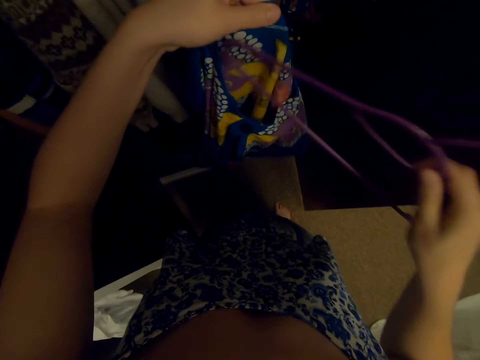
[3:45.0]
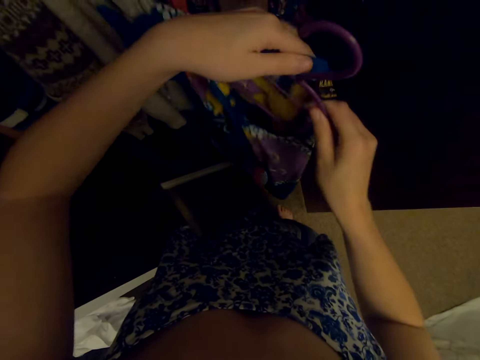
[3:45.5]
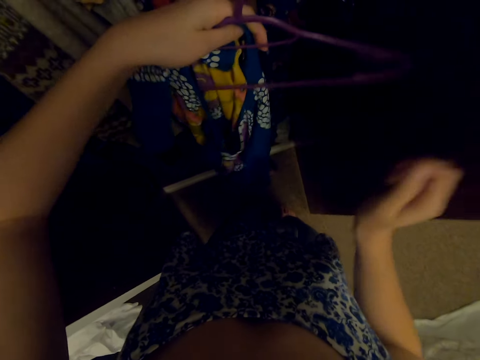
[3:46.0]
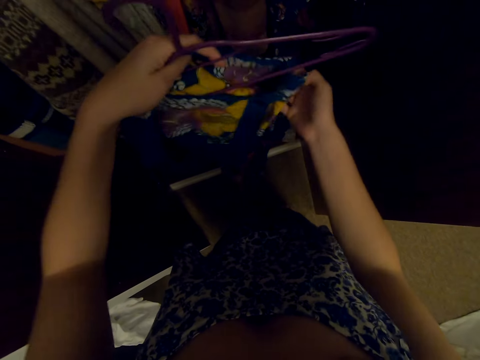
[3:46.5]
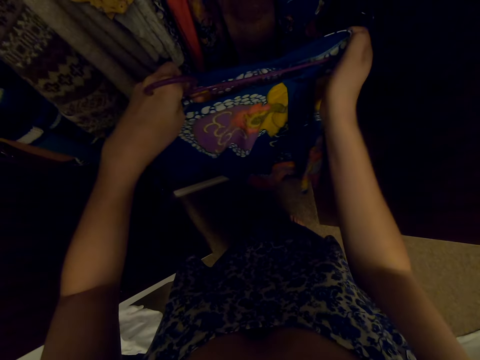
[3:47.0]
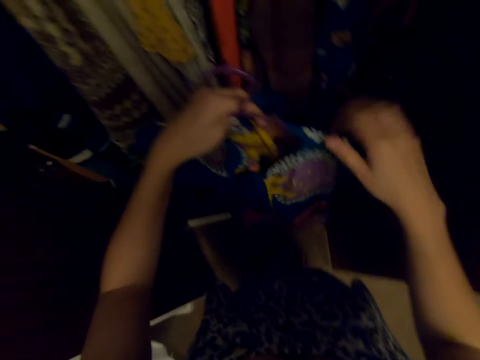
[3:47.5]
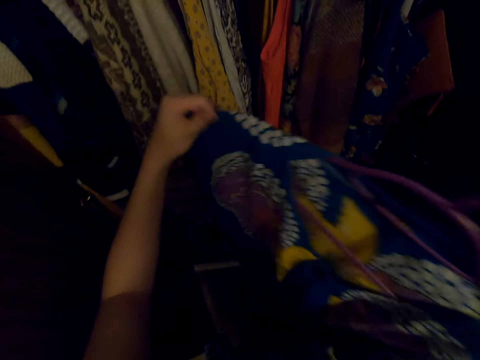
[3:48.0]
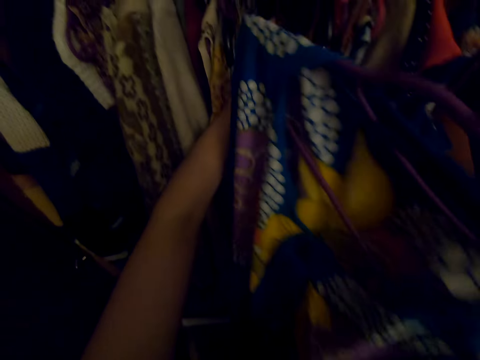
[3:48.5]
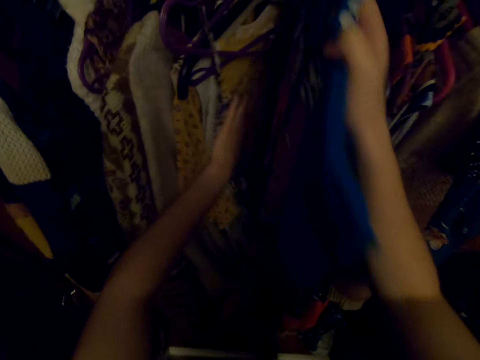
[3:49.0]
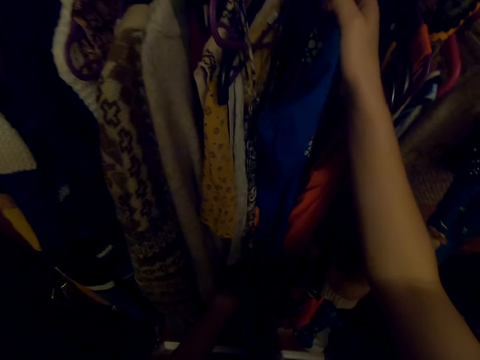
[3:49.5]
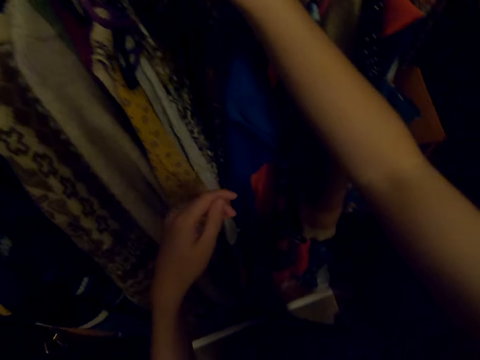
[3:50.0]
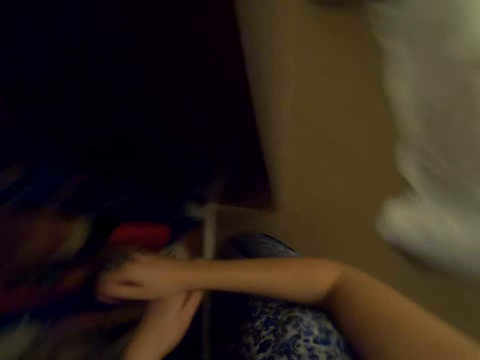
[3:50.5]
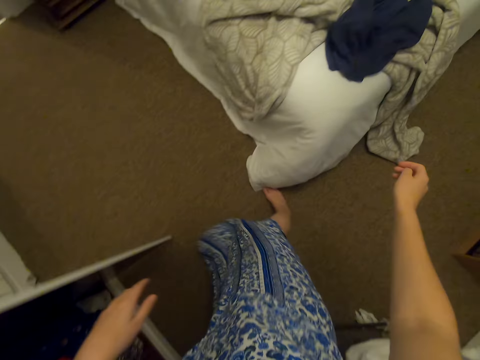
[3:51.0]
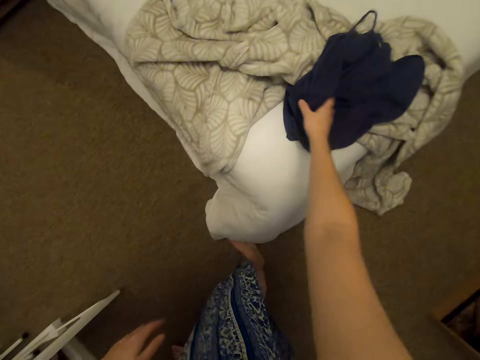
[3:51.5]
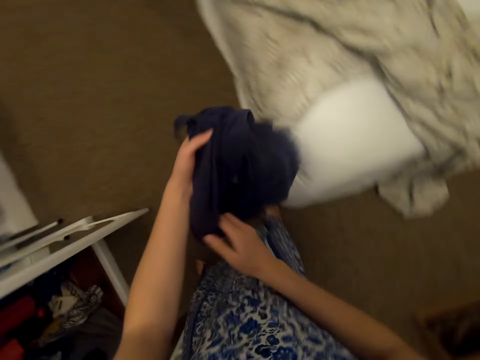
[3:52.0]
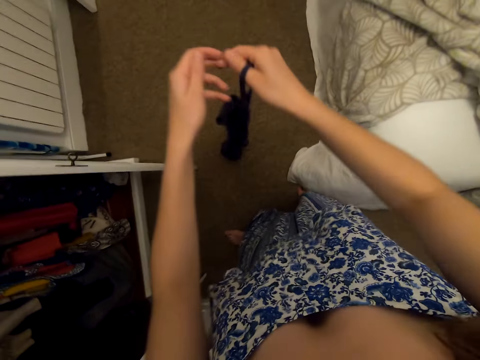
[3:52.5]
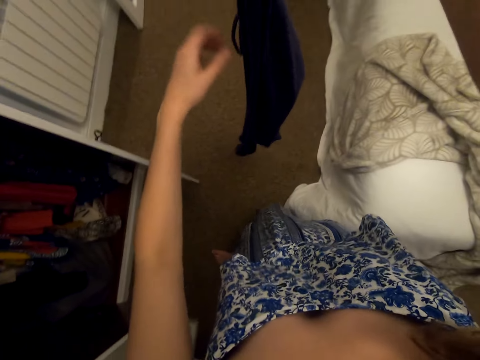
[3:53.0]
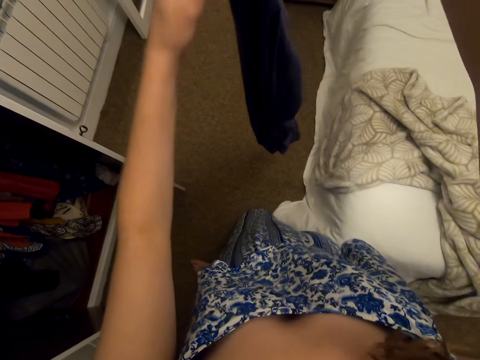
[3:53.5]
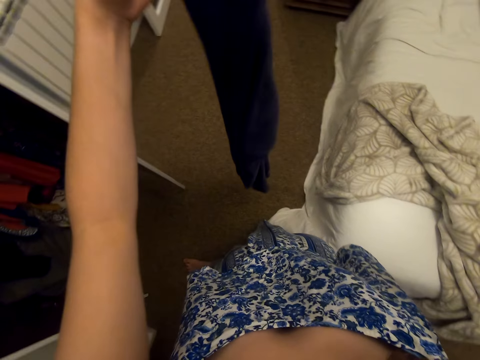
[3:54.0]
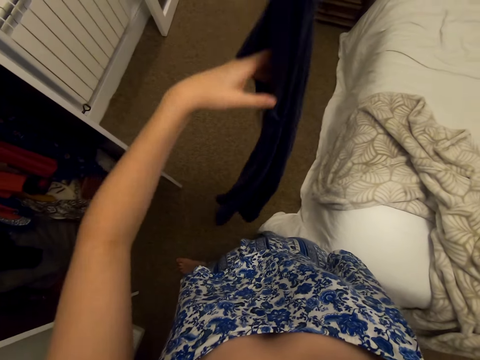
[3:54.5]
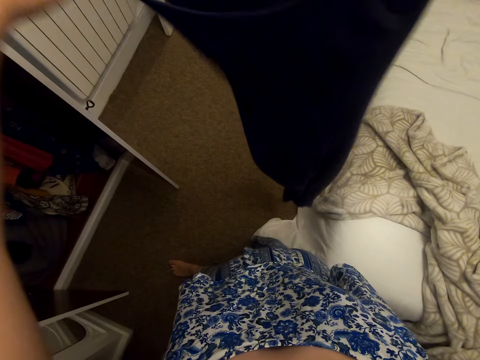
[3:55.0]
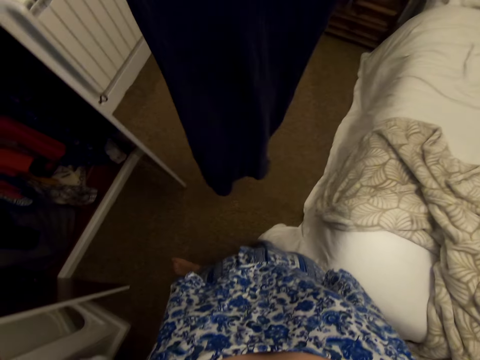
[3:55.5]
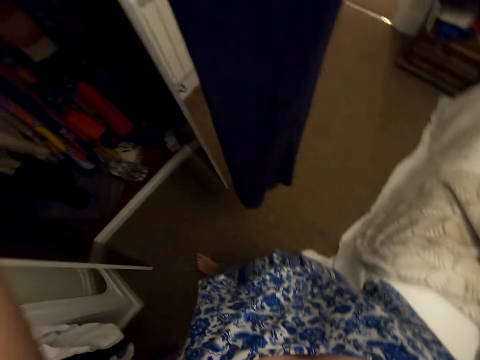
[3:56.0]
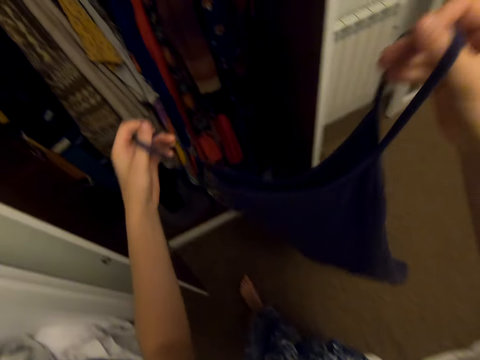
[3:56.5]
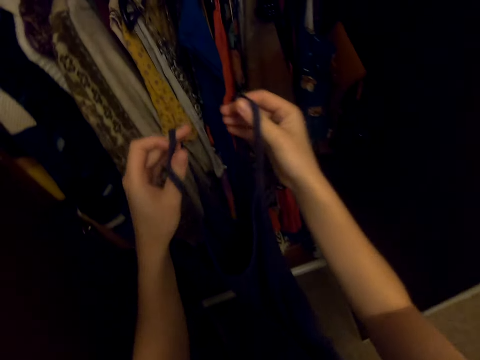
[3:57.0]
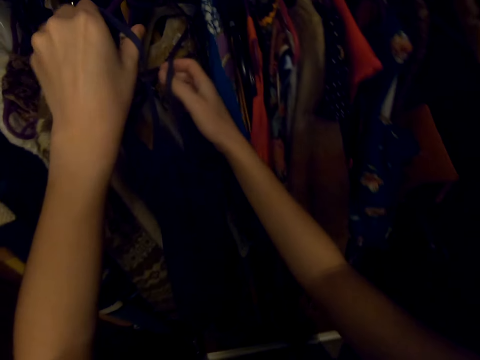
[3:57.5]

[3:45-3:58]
The camera wearer puts the hanger in the cloth. They hang the cloth in the wardrobe. They pick a cloth from the bed.

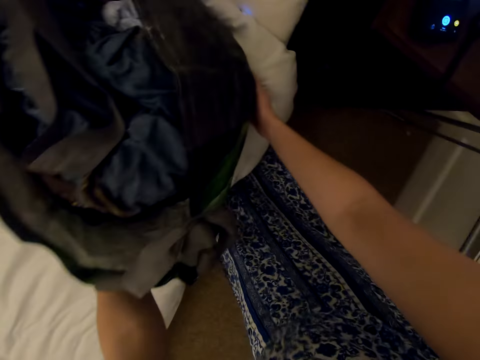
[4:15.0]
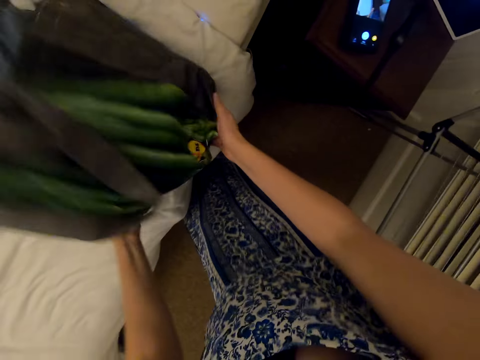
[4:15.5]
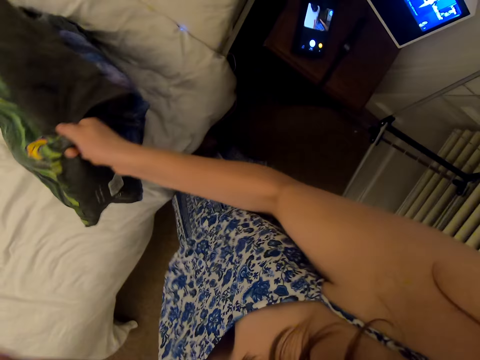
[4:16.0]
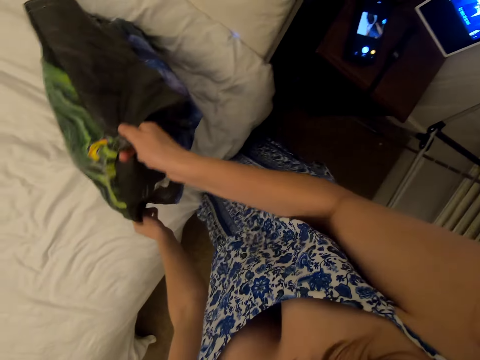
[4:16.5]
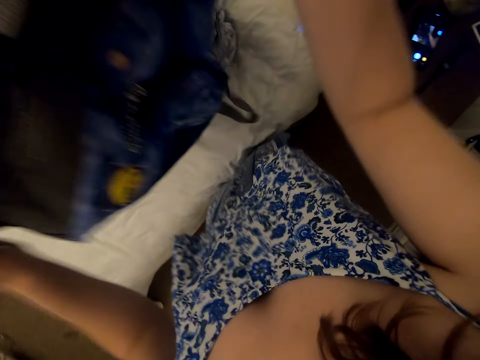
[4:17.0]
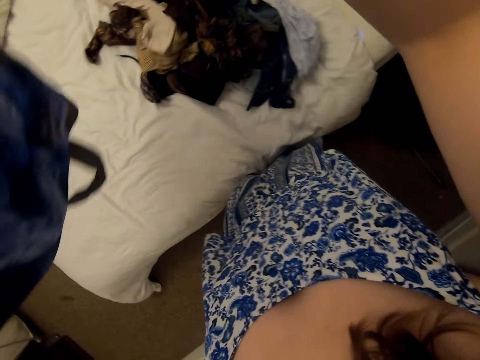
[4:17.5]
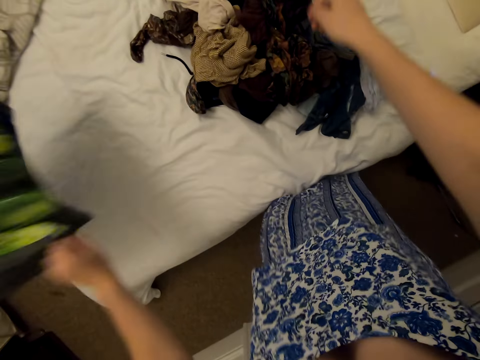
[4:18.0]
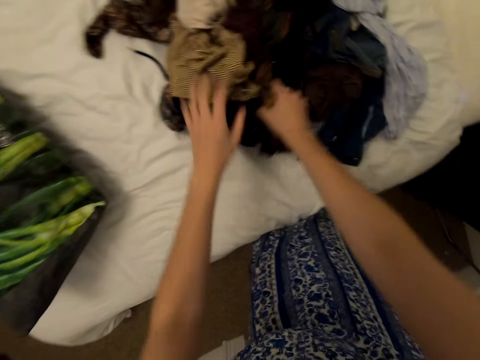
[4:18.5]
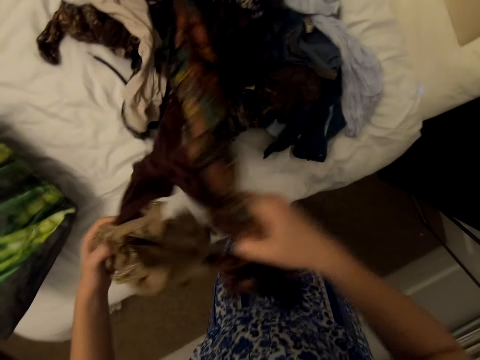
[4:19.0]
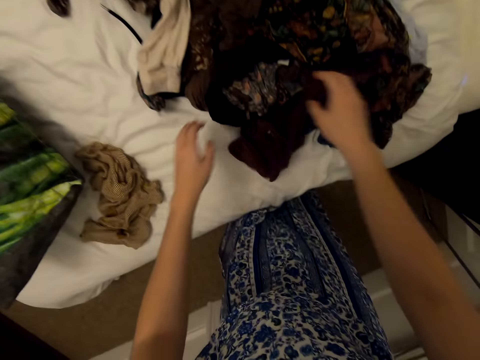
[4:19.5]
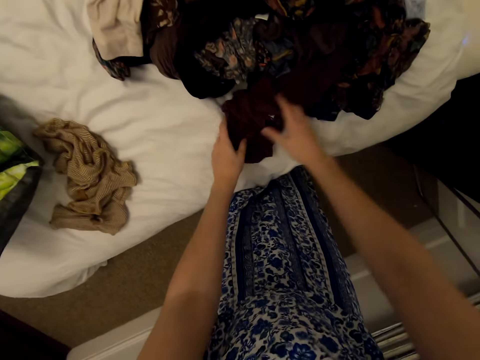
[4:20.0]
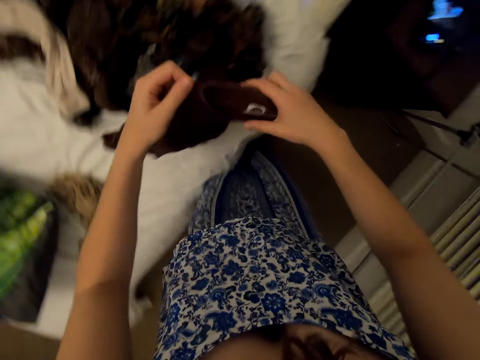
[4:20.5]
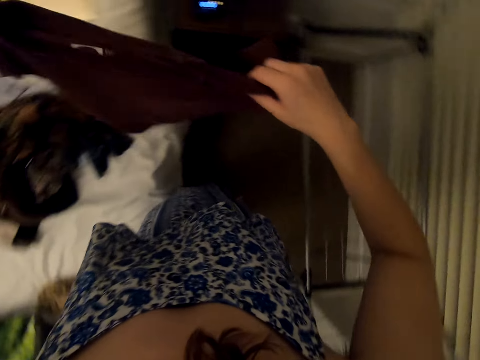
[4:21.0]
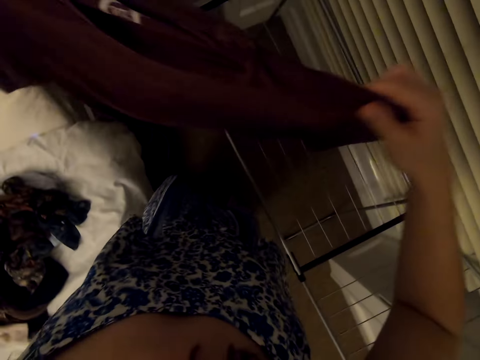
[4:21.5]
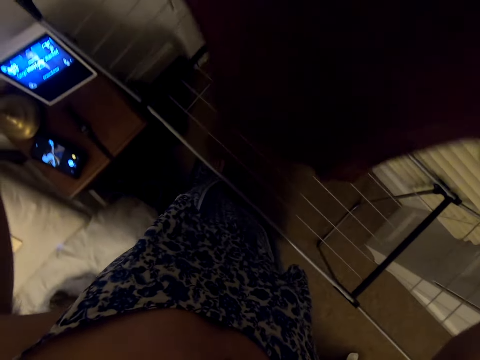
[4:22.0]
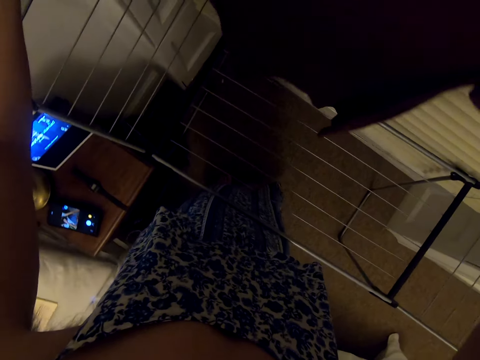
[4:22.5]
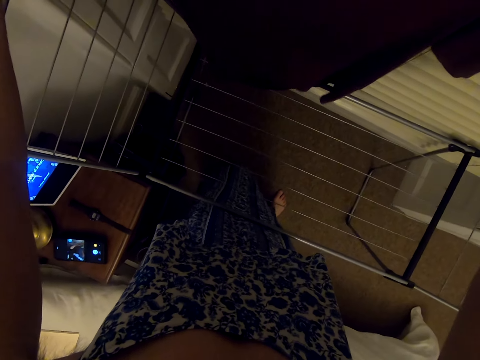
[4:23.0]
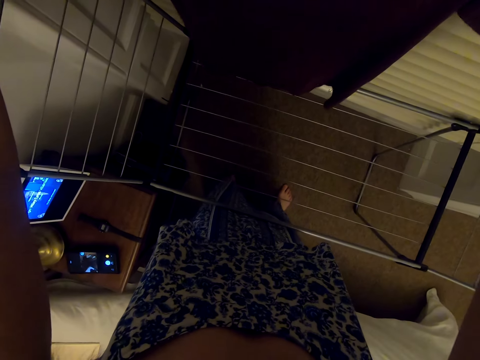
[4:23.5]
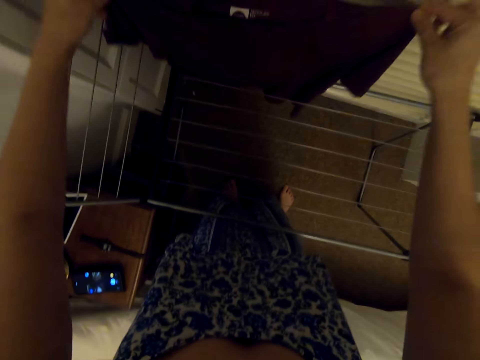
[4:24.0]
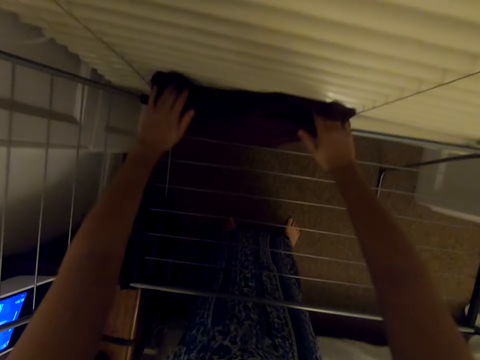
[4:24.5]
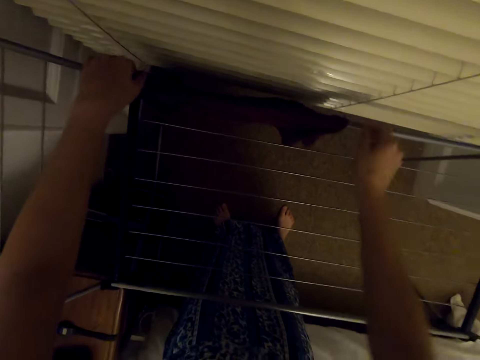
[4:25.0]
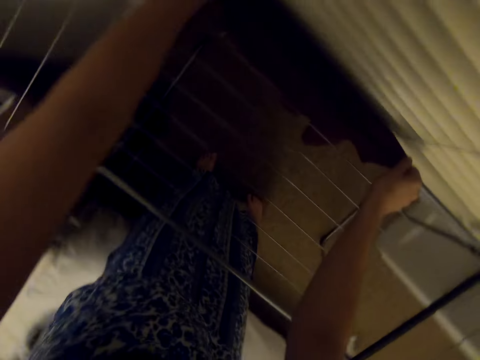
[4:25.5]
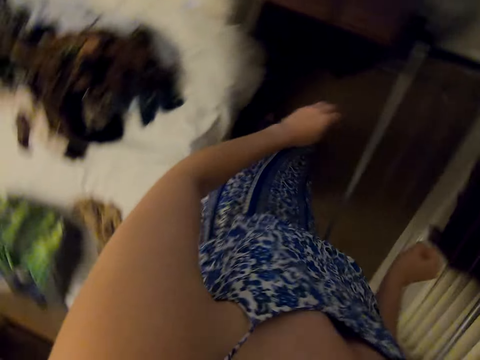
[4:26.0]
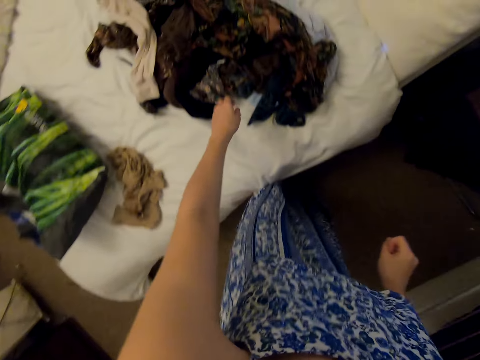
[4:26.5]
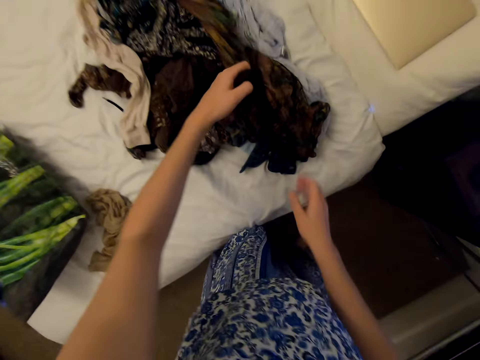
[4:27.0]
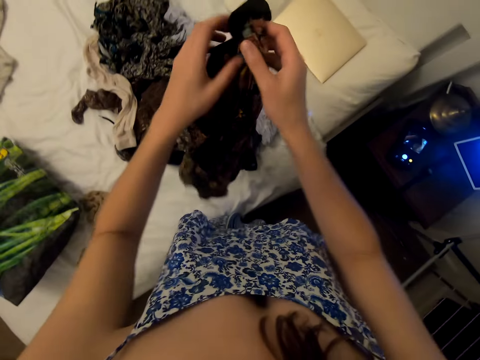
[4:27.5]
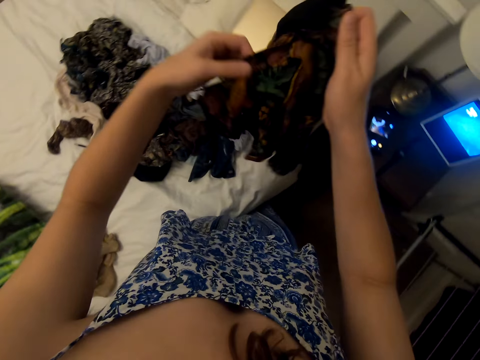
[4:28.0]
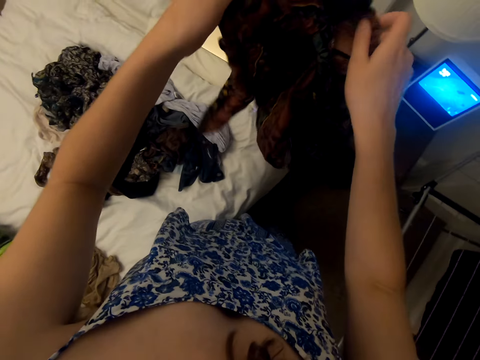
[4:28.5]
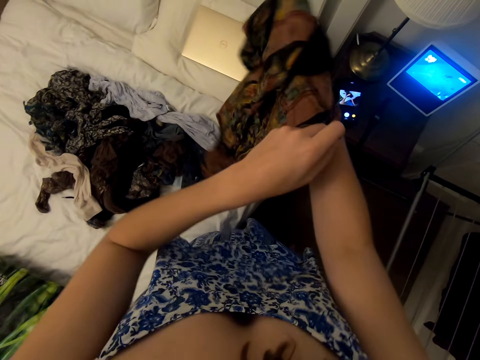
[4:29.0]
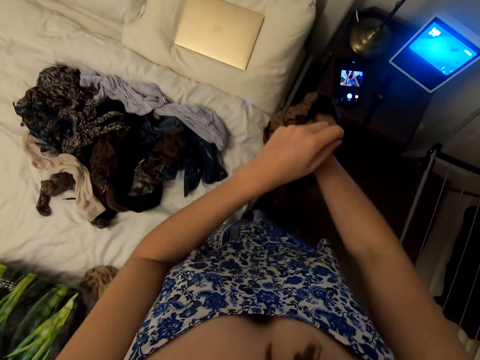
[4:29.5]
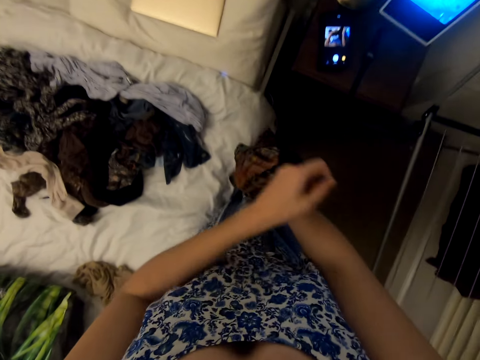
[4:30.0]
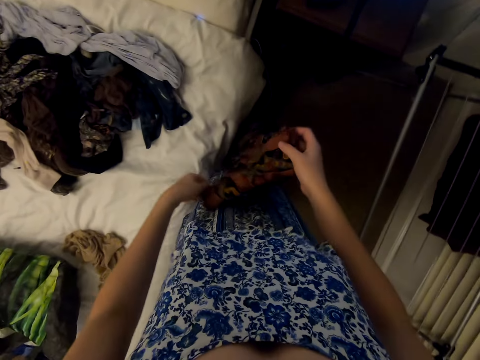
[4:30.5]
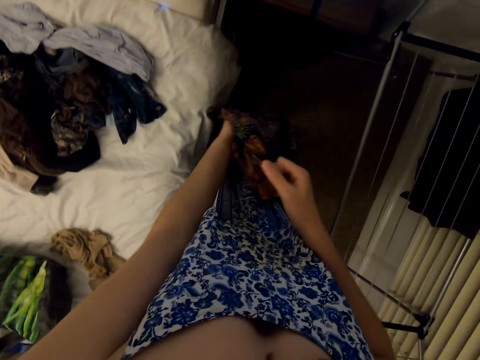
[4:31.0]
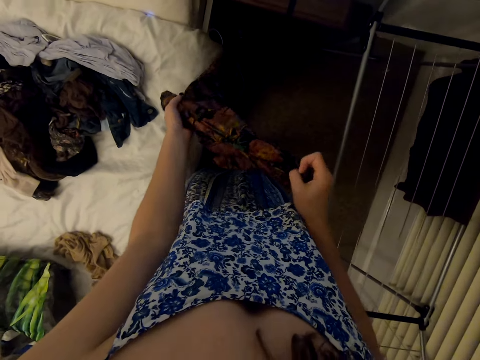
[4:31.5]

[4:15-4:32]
The camera wearer pours clothes from the bag to the bed. They hang clothes on the clothesline. They pick a t-shirt from the bed. They hang the t-shirt on the rack. They pick a shirt. They turn the shirt inside out.
